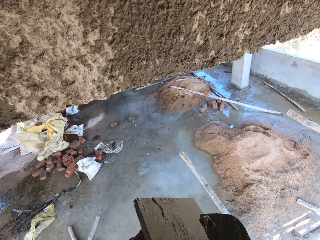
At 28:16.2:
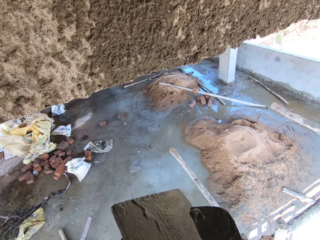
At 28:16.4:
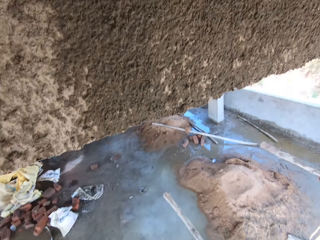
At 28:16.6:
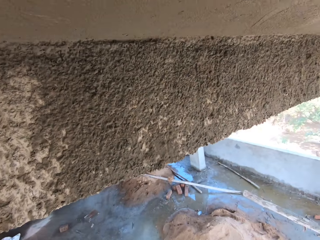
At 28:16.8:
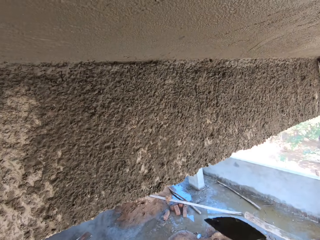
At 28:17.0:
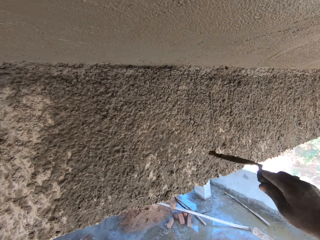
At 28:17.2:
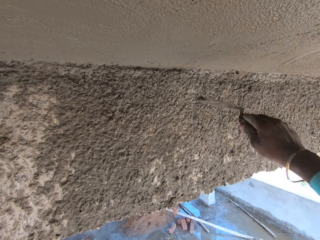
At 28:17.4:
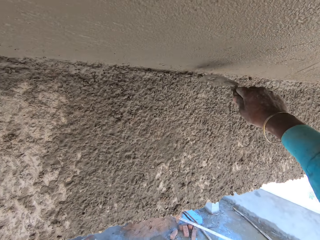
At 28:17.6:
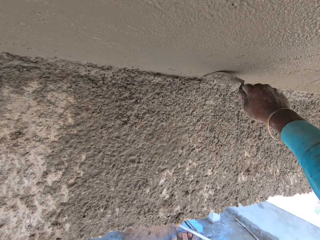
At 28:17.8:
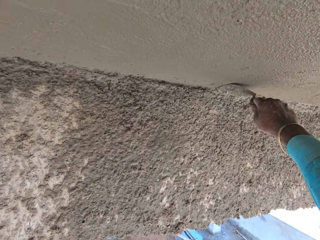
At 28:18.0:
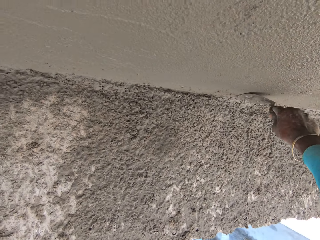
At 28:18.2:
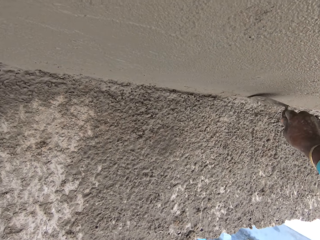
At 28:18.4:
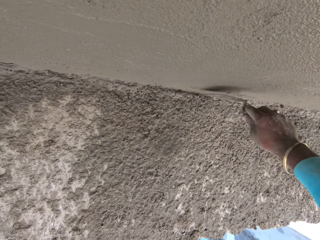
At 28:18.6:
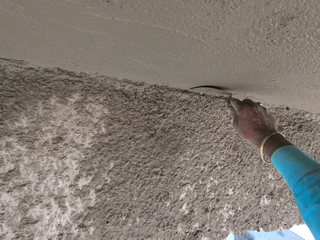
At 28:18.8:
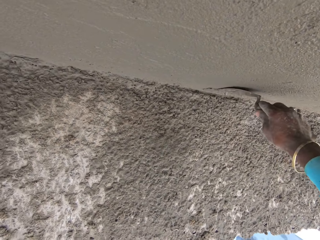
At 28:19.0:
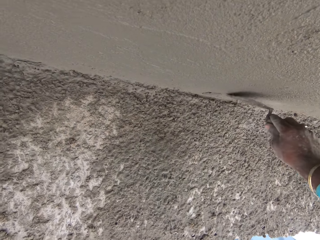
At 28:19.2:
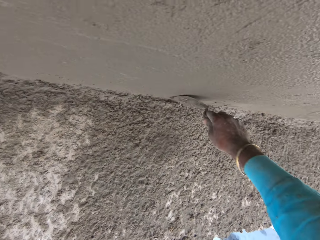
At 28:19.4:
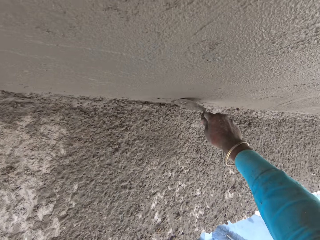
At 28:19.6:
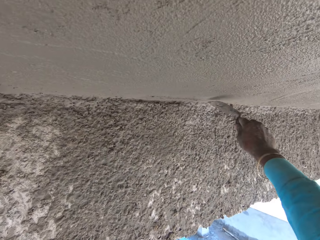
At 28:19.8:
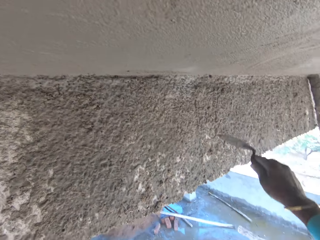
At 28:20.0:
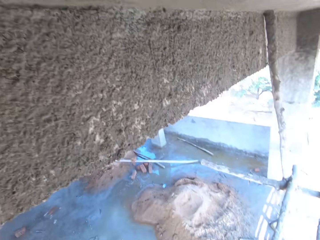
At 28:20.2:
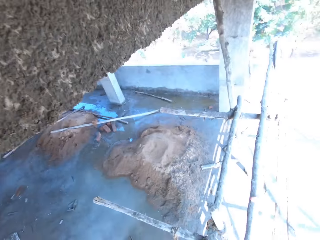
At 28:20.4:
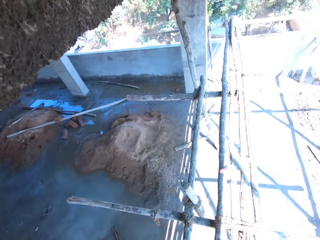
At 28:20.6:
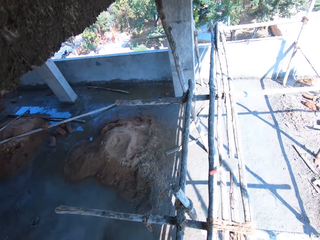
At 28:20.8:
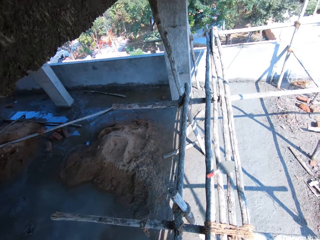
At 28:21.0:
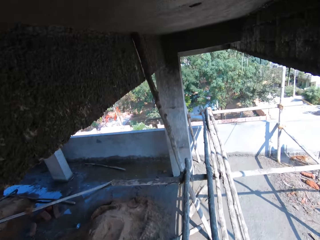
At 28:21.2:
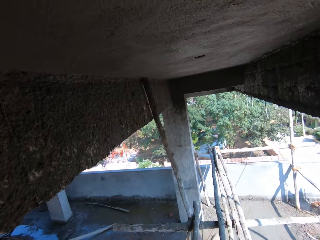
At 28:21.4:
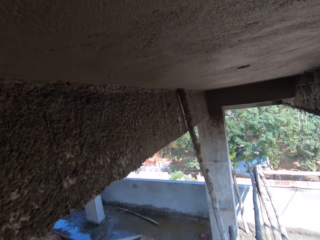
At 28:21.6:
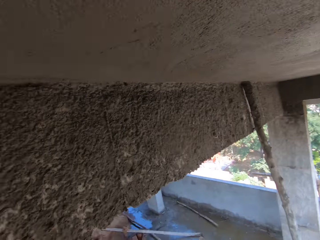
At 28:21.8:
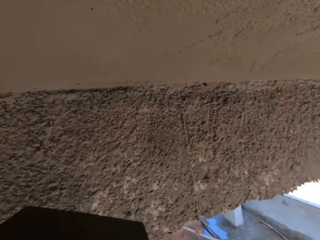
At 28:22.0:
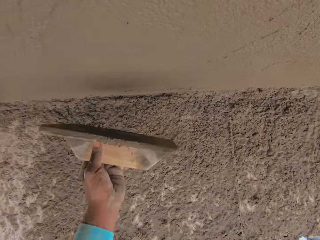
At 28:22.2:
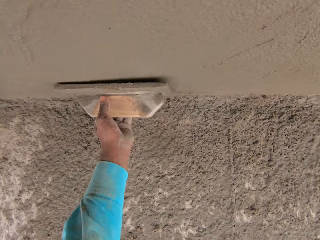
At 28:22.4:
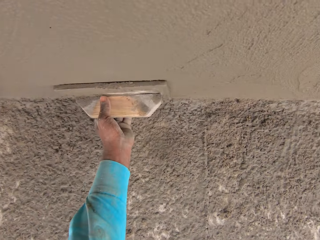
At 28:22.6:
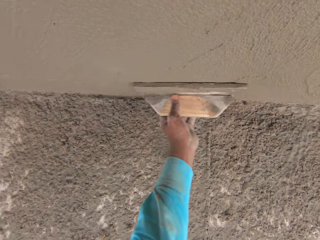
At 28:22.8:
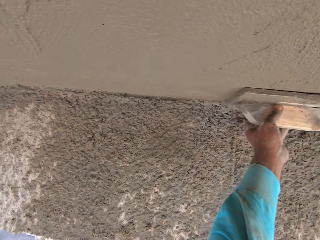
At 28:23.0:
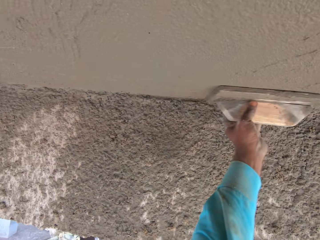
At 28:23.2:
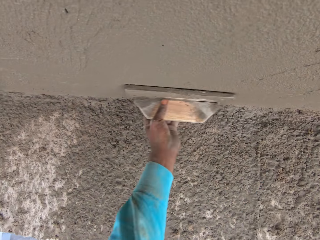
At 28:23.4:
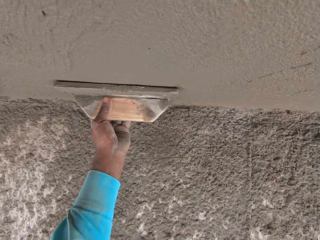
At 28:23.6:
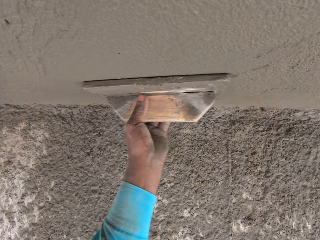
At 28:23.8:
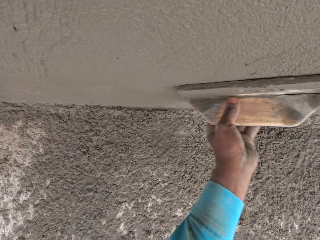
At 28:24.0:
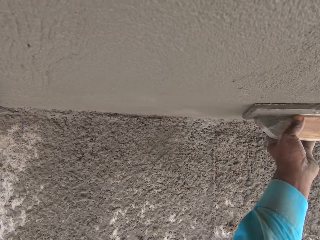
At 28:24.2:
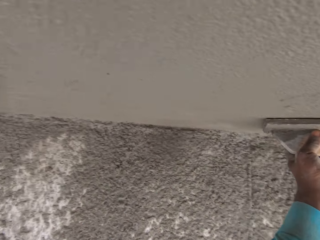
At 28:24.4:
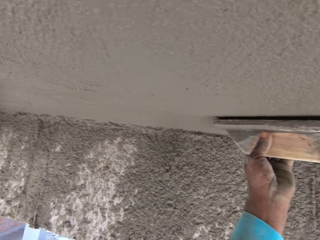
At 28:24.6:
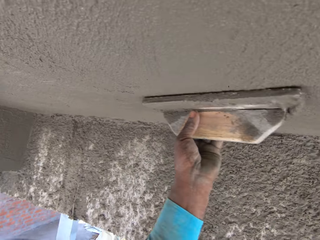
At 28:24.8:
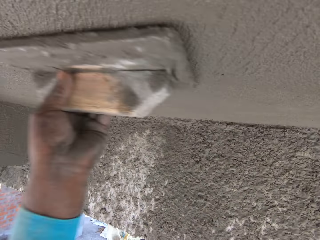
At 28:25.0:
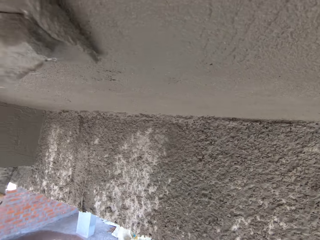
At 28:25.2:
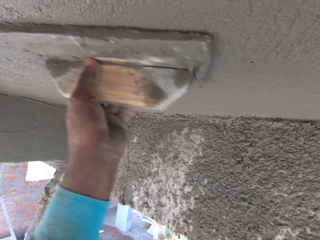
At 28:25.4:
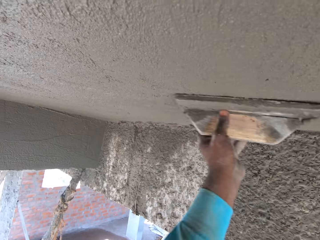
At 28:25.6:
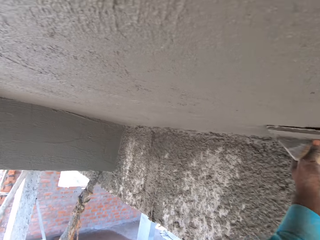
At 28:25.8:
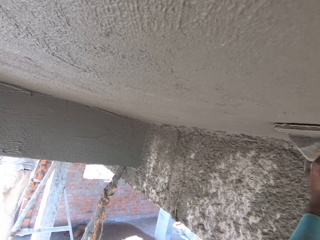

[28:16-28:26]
The camera wearer applies the mortar from the trowel on the wall. They smoothen the wall with the trowel. They level the mortar with the wooden float.

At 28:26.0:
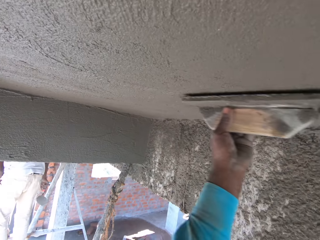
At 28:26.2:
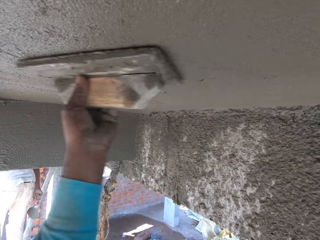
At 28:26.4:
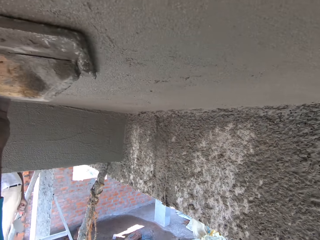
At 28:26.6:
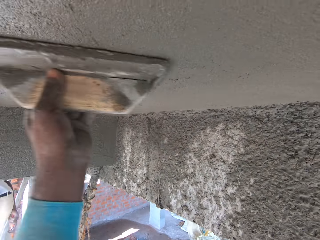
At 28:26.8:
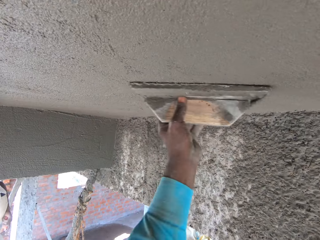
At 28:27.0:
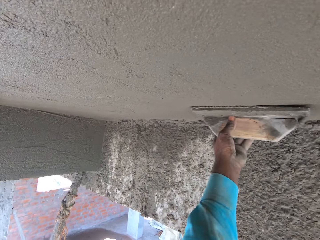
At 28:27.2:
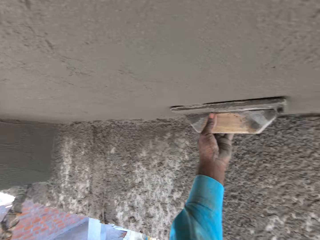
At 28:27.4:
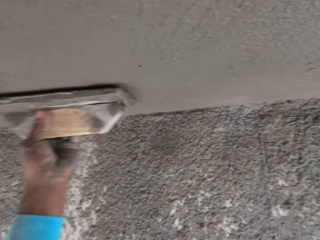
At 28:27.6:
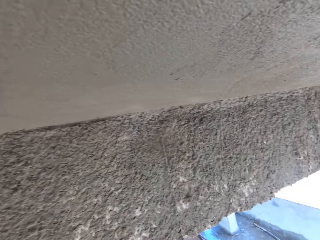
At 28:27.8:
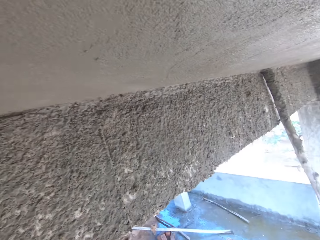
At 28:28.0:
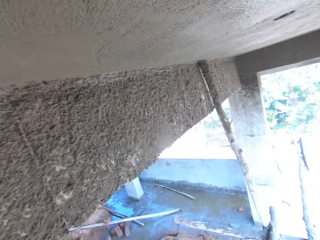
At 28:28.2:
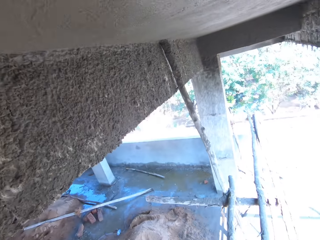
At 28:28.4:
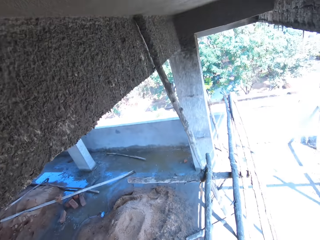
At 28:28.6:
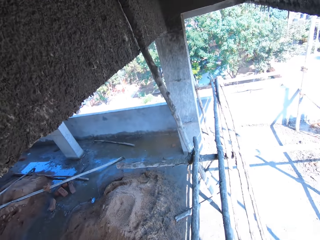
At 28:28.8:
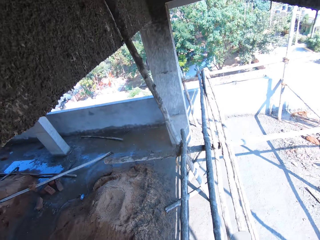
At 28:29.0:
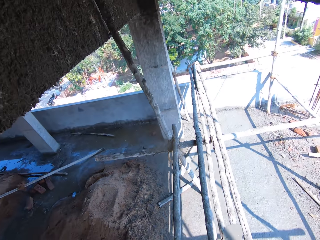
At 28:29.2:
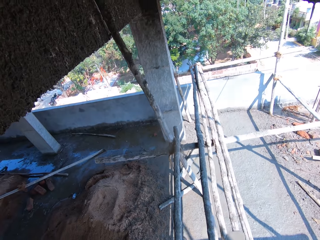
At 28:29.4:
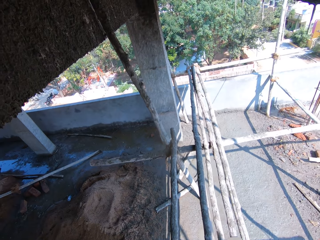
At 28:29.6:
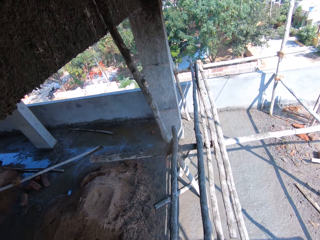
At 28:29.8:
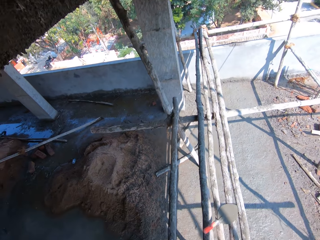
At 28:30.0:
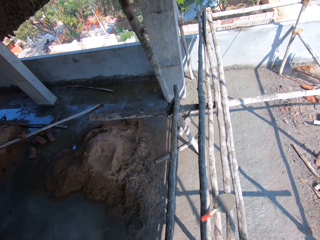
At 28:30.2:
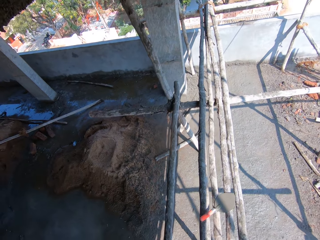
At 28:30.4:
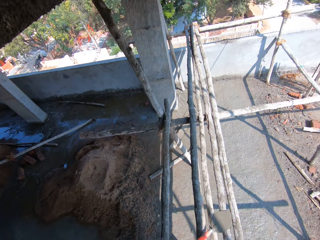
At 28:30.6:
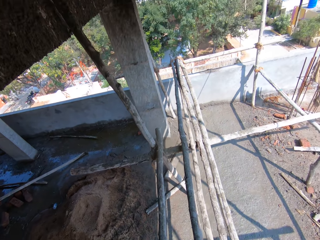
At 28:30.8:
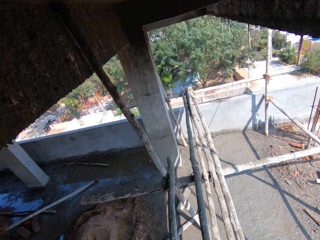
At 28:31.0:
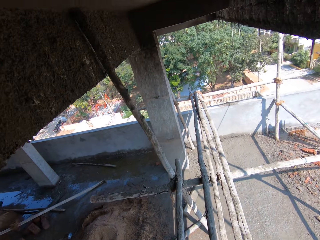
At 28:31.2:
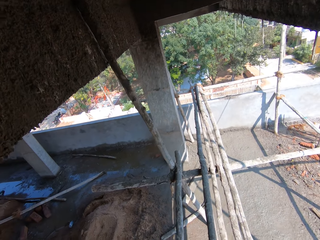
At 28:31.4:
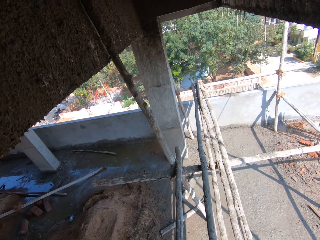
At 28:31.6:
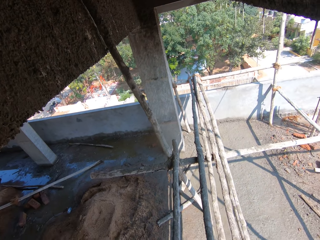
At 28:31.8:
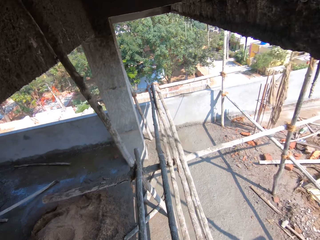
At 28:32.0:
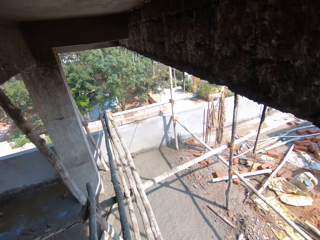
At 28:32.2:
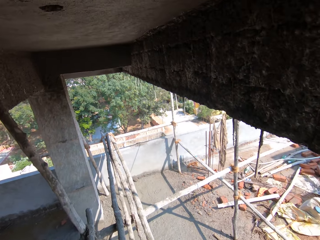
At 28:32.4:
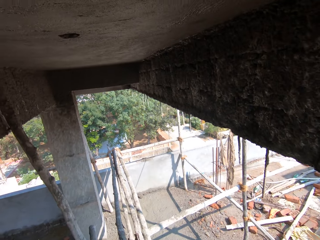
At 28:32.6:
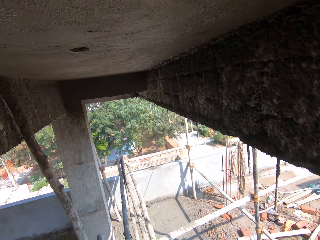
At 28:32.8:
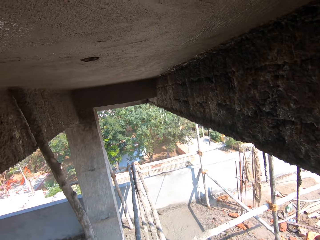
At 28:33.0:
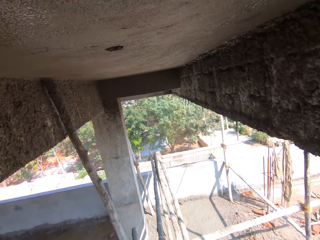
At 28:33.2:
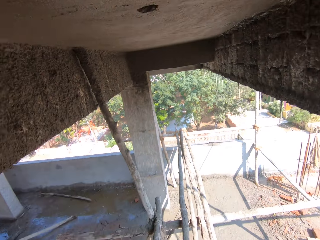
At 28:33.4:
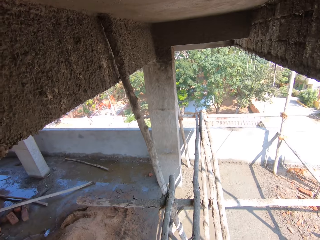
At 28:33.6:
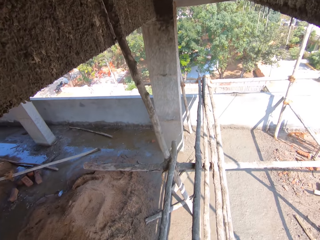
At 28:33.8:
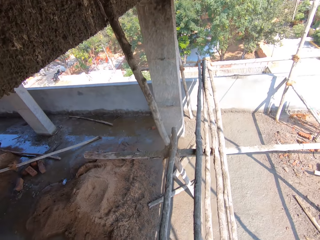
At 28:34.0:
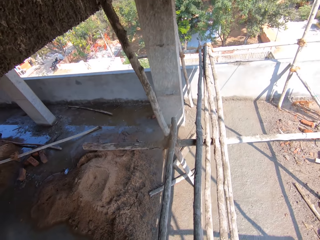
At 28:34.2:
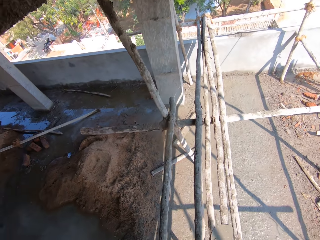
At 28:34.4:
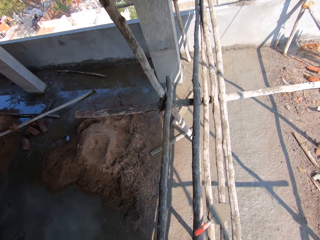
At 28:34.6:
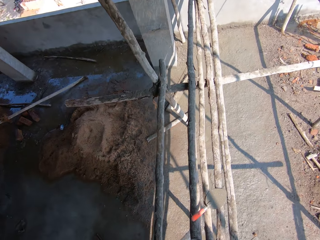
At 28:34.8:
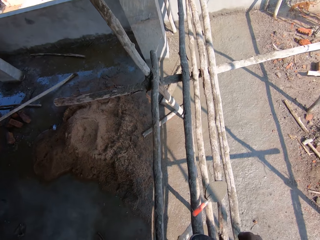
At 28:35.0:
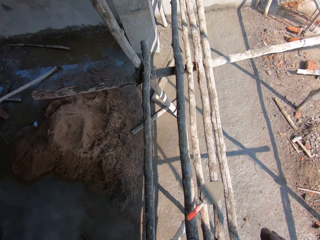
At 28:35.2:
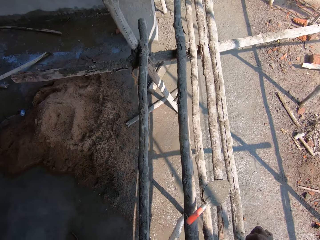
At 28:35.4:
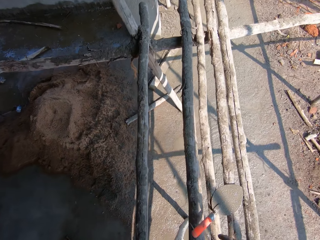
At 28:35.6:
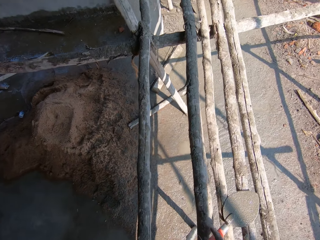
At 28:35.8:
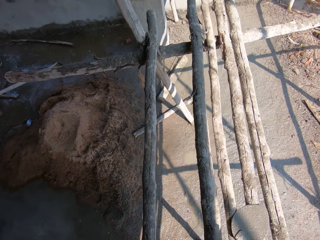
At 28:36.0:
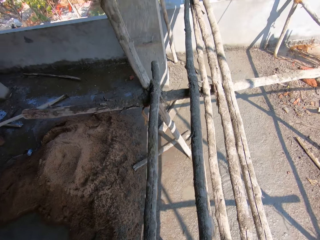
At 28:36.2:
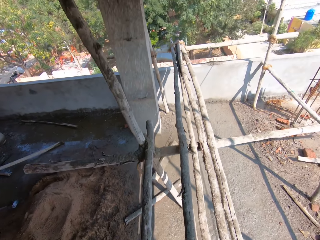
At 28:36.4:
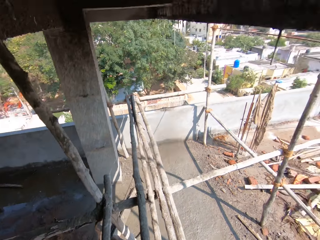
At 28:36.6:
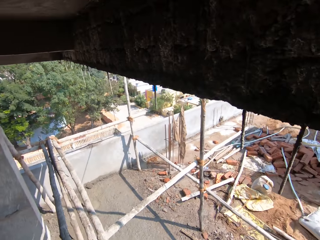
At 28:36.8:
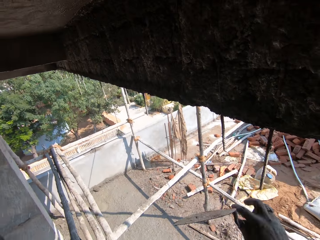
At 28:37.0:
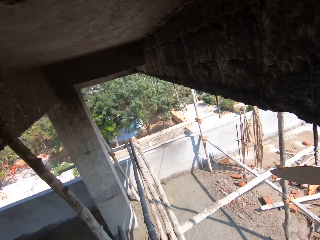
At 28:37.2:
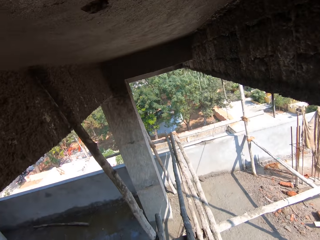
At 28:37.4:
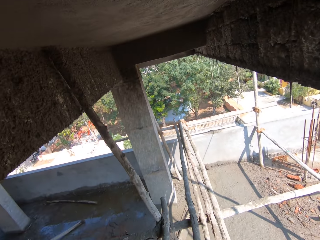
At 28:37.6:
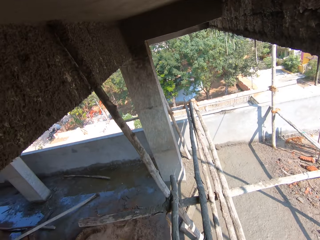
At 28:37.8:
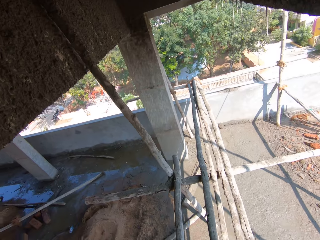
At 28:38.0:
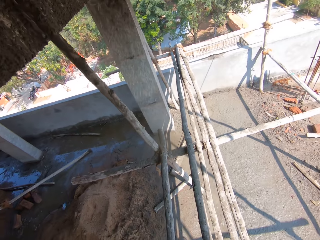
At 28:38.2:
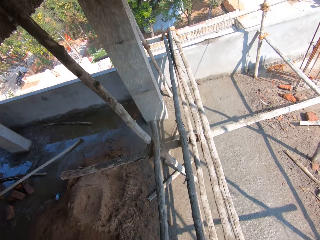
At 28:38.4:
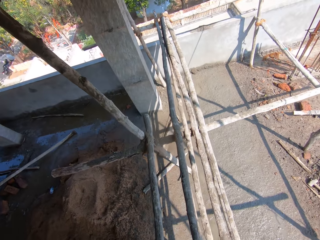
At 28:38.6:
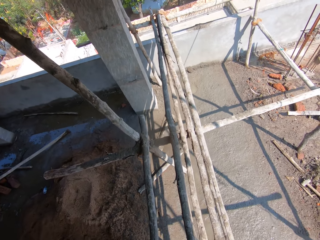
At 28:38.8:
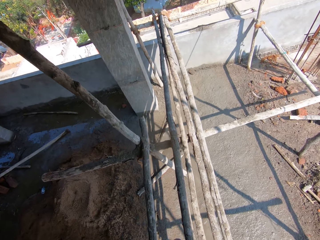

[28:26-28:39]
The camera wearer looks around. He looks around the building. He picks up a trowel with his right hand.
